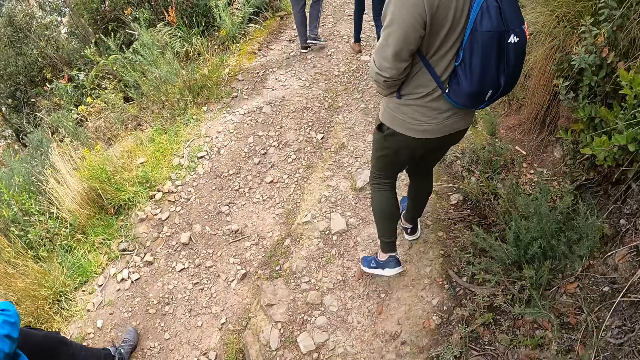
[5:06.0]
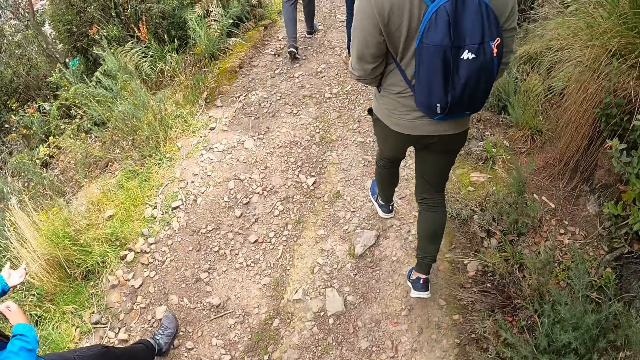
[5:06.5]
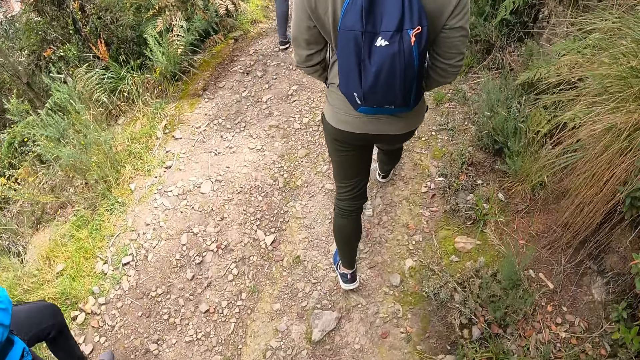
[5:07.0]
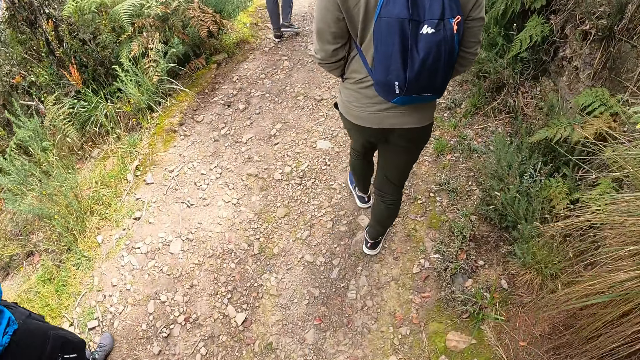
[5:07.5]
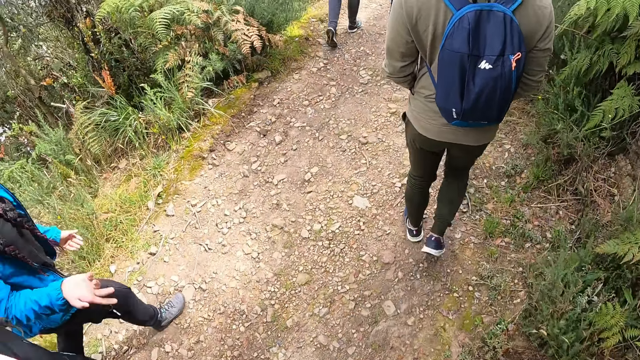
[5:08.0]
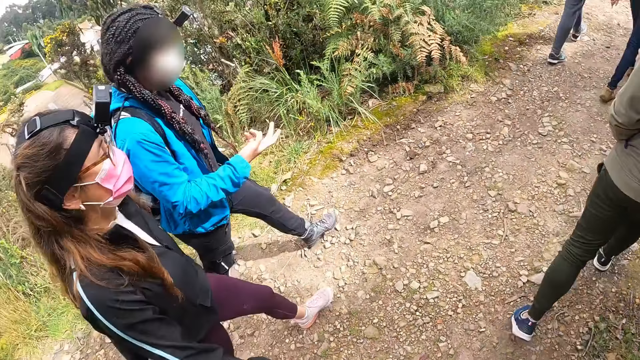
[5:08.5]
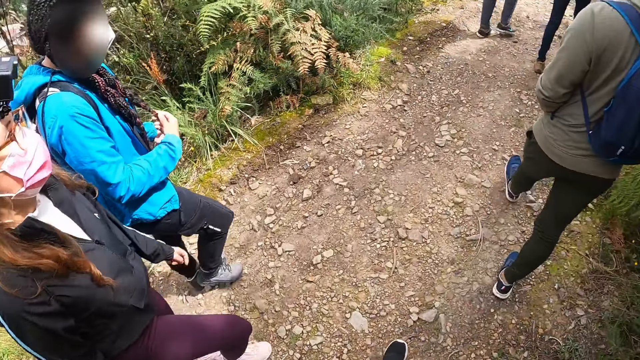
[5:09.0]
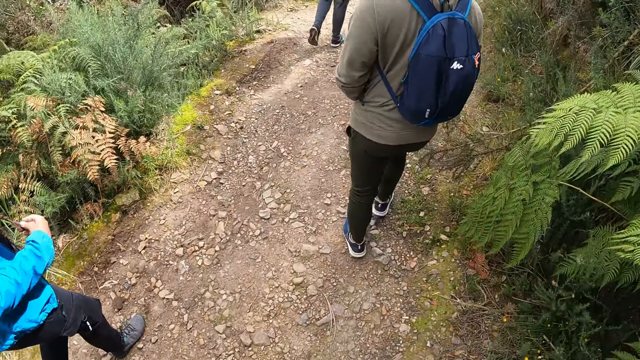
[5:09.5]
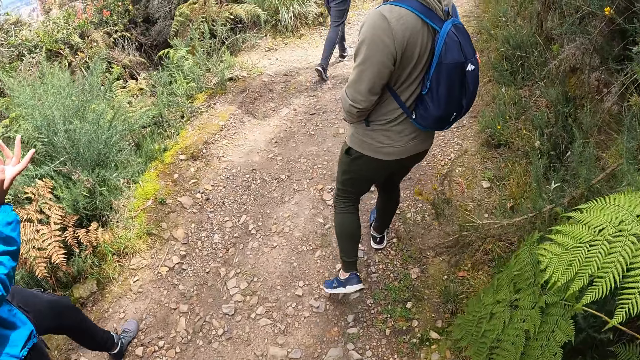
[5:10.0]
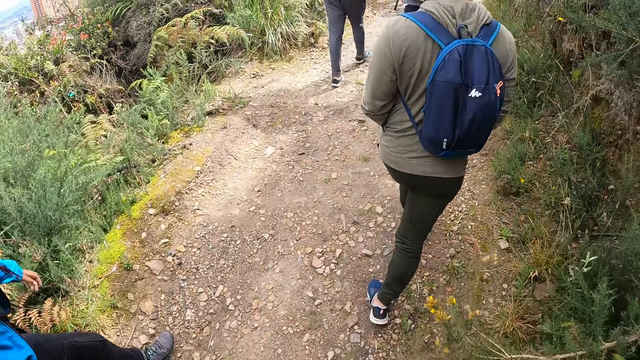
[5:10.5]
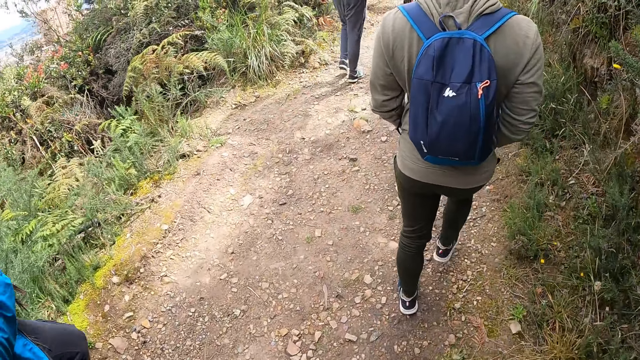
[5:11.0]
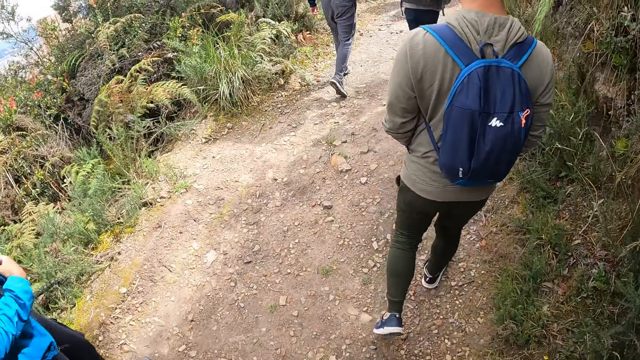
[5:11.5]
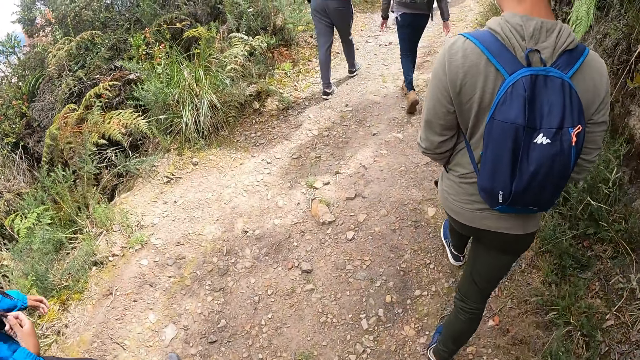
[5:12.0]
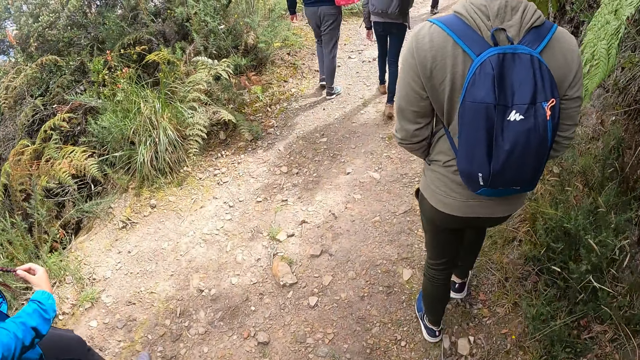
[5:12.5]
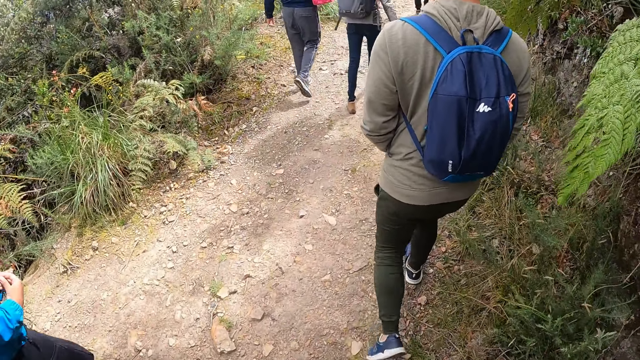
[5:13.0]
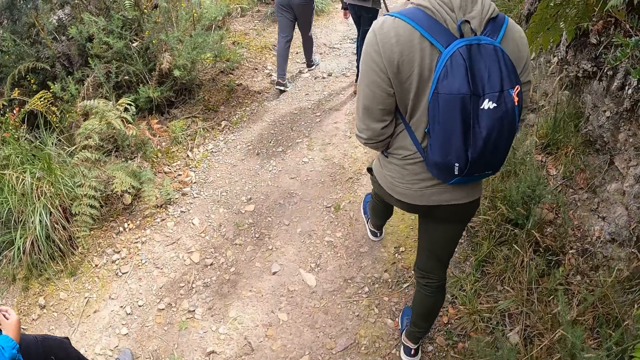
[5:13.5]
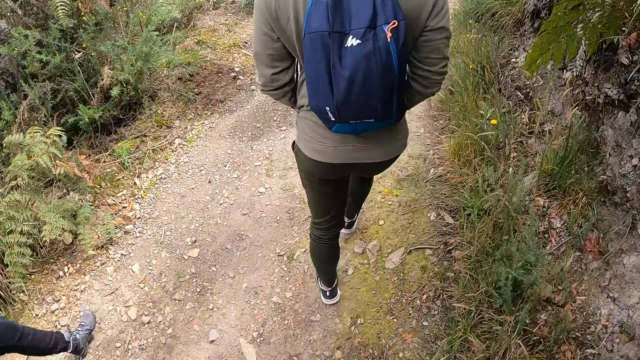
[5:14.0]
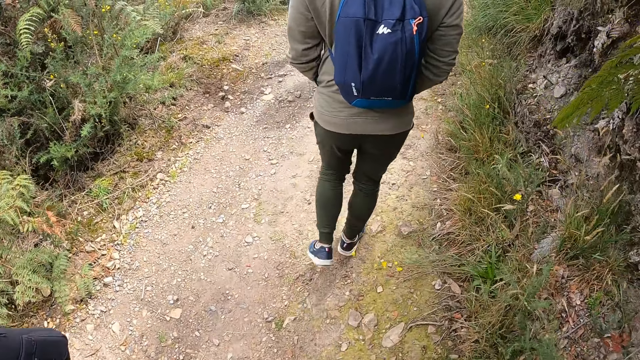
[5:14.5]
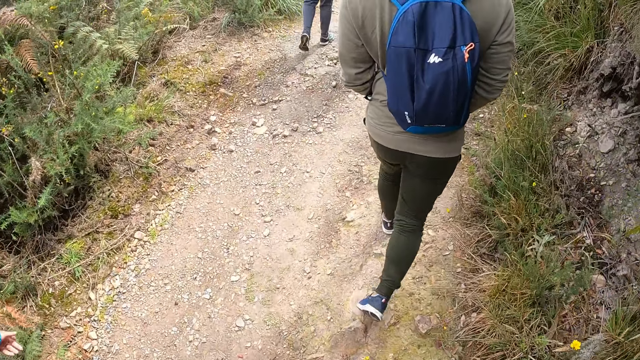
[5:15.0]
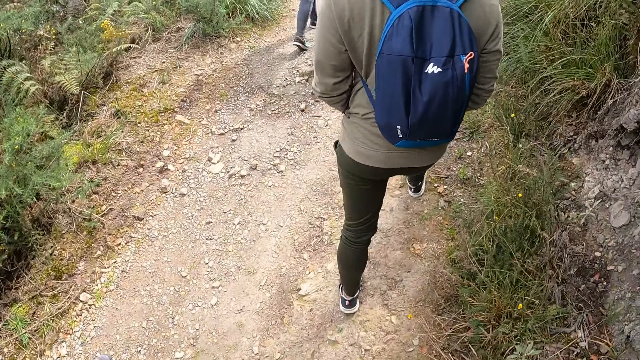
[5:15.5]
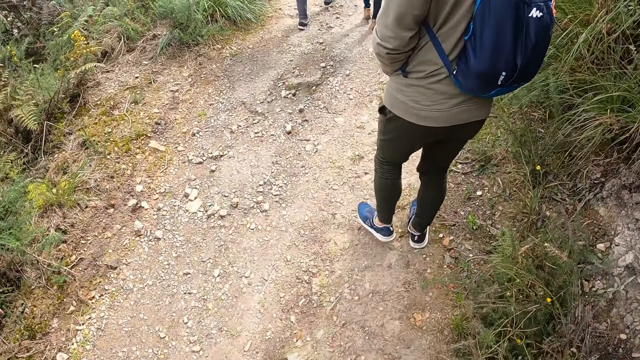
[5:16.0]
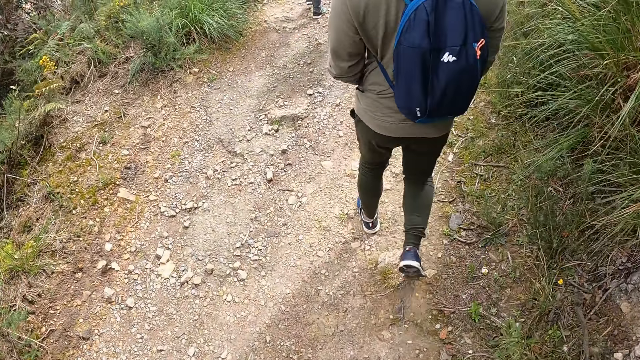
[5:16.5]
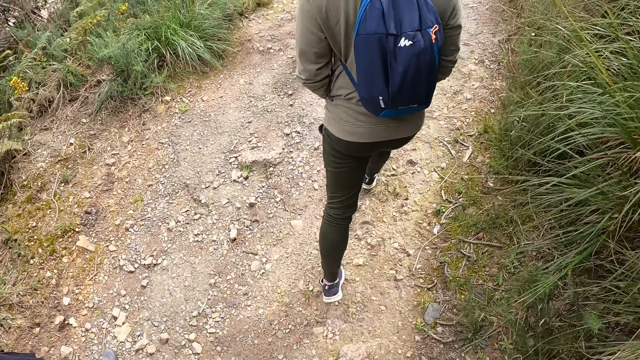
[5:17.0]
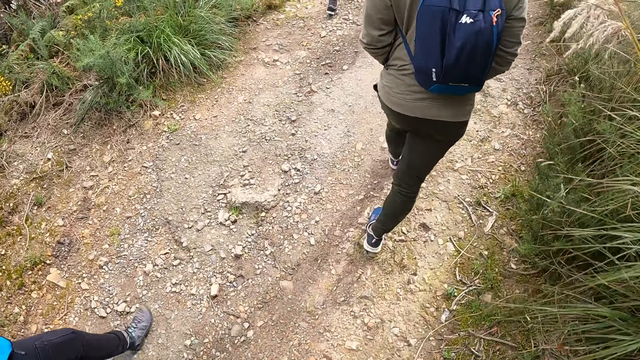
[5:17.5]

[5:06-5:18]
The woman holds her hair with her right hand. The camera wearer looks aside, looks forward and walks. The woman holds her hair with her right hand.

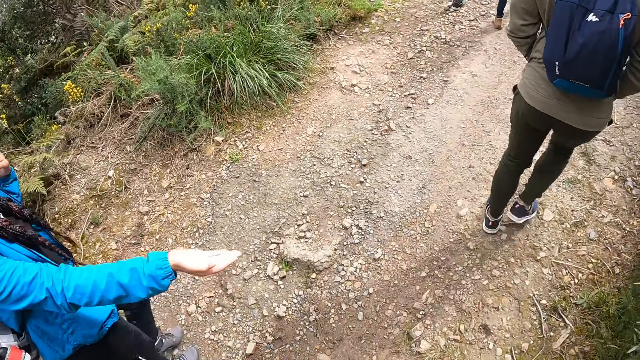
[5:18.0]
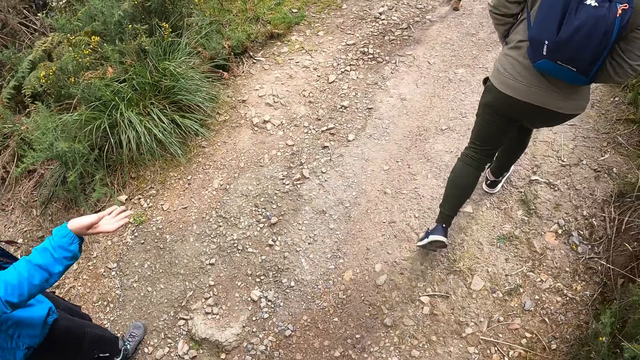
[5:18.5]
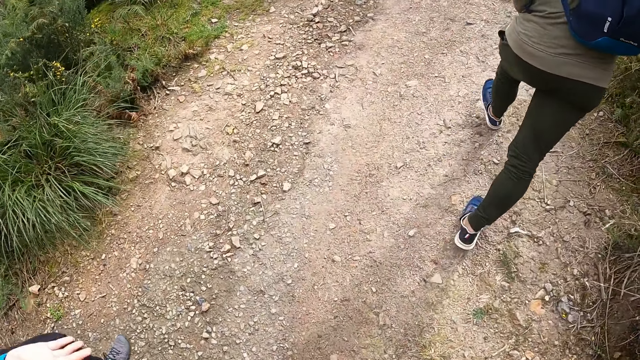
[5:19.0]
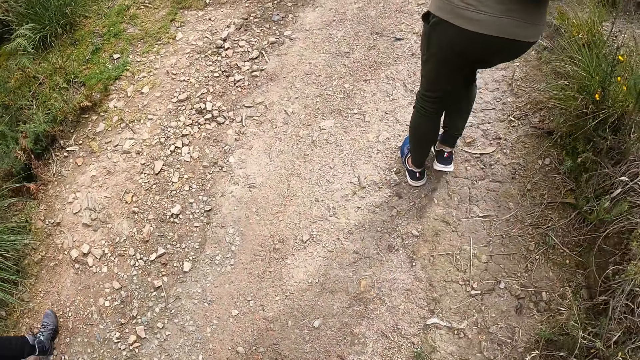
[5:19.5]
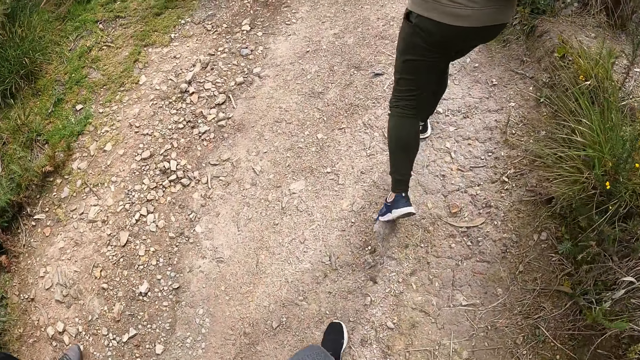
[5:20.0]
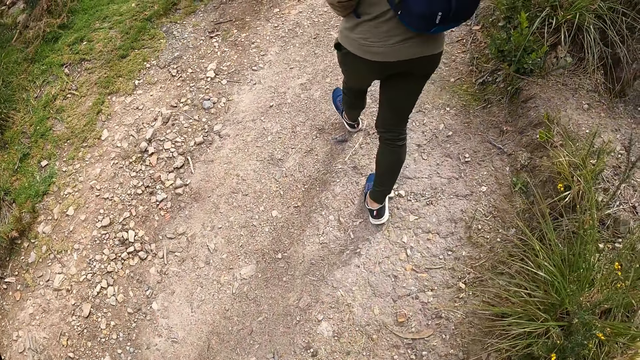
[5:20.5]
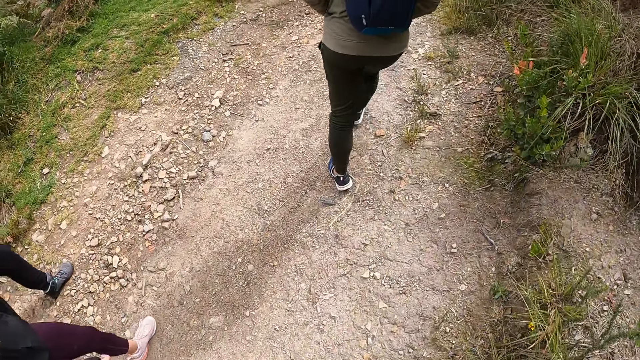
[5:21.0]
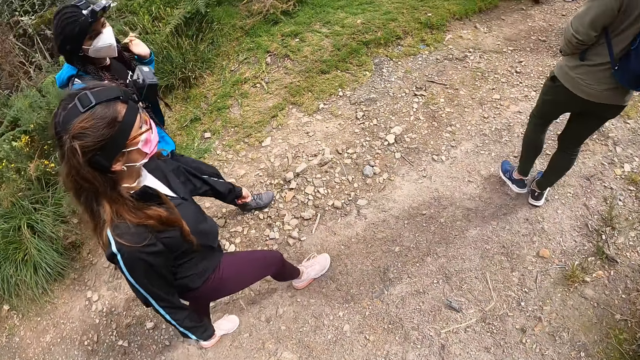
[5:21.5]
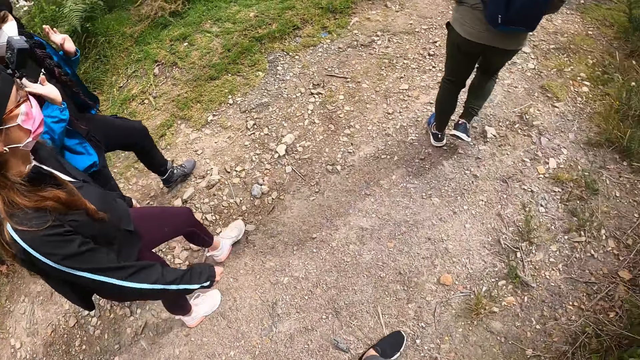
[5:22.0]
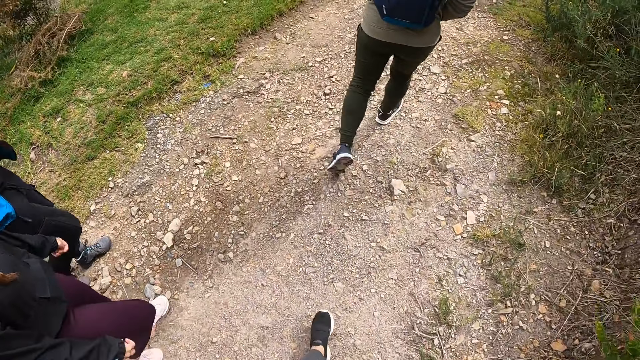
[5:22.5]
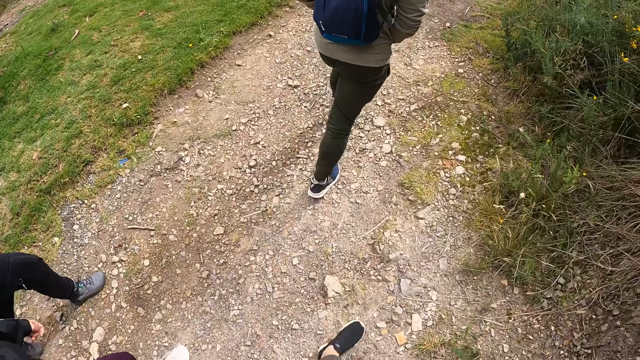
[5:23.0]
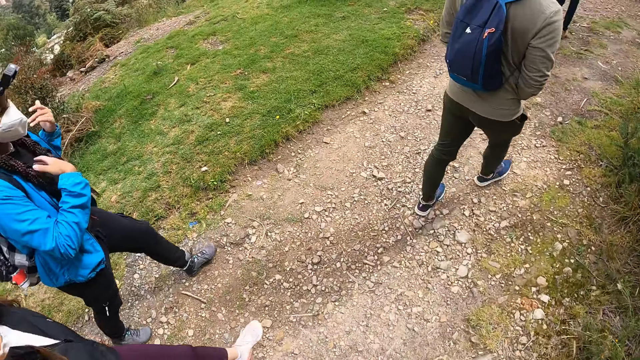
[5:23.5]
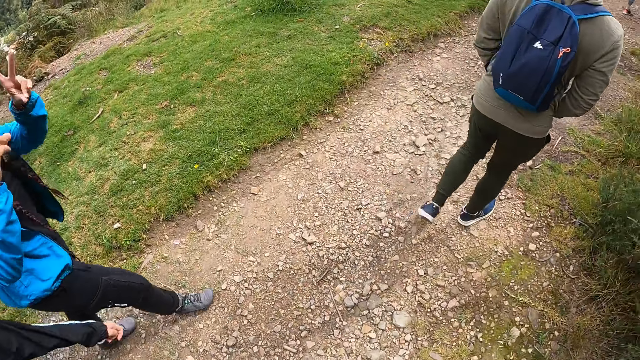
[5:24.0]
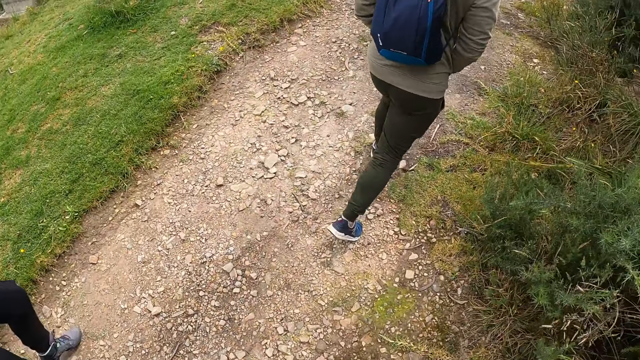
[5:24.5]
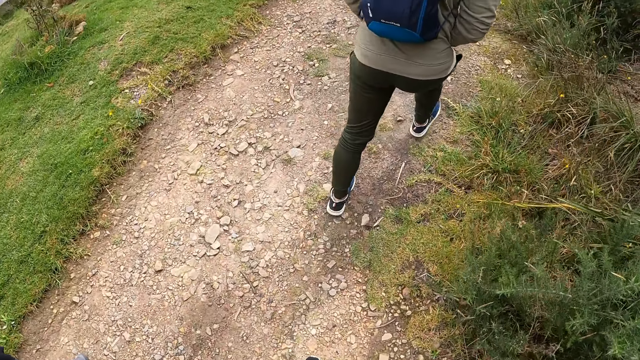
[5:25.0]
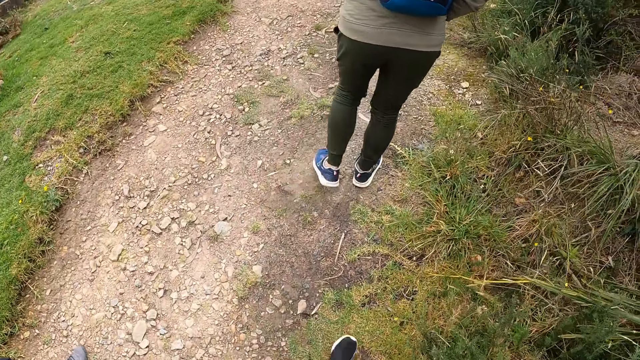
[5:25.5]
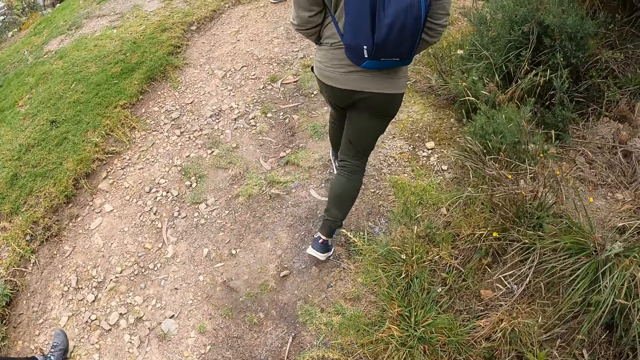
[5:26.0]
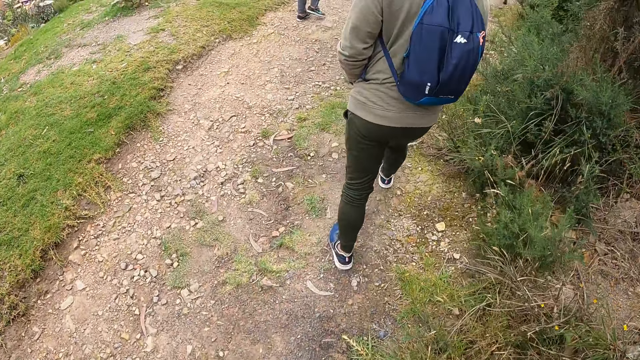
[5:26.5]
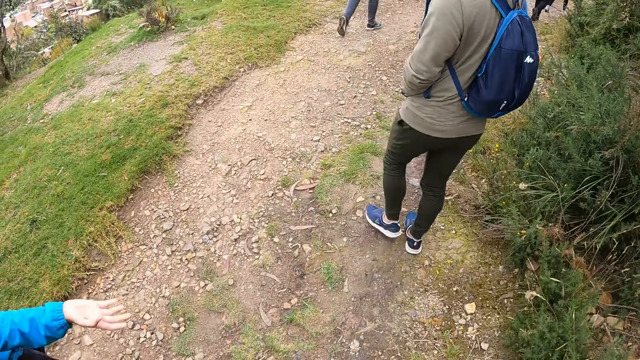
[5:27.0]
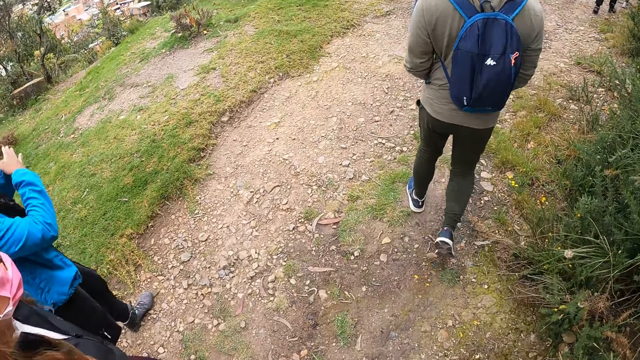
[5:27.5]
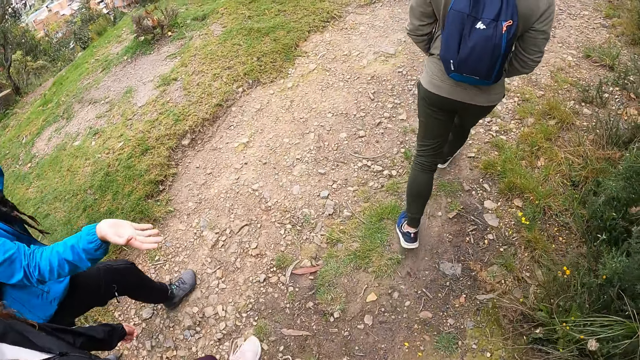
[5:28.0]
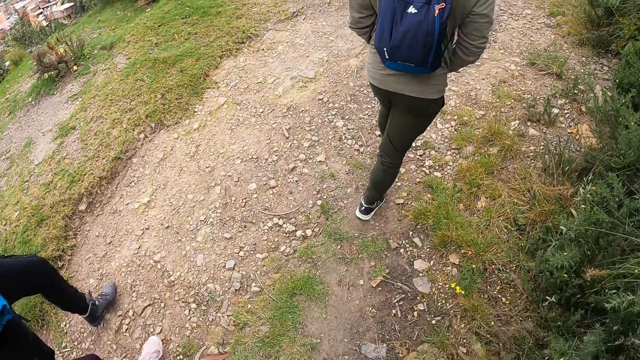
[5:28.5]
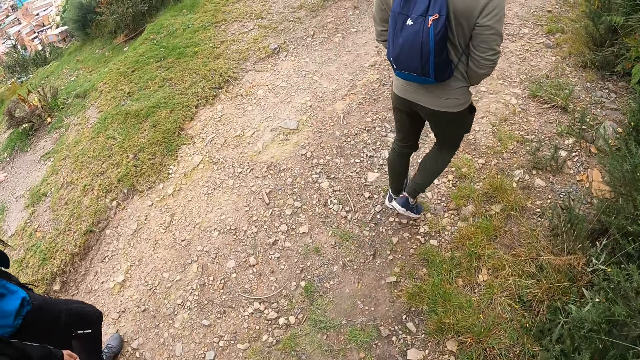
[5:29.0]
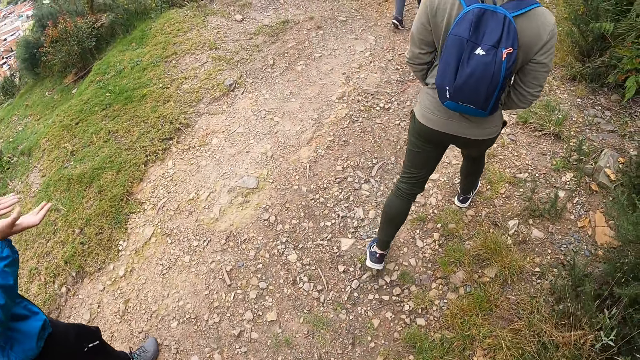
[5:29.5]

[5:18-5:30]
The camera wearer looks aside, looks forward and walks.
